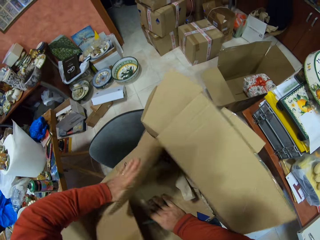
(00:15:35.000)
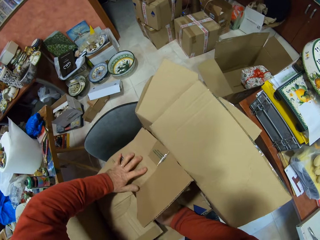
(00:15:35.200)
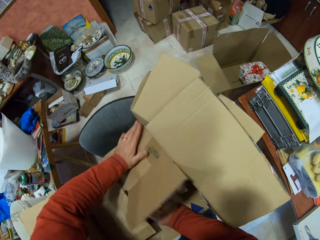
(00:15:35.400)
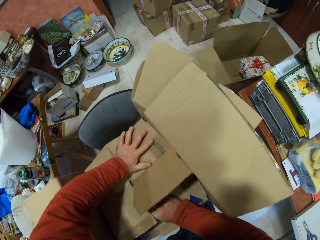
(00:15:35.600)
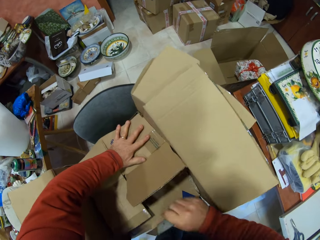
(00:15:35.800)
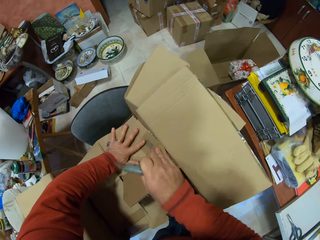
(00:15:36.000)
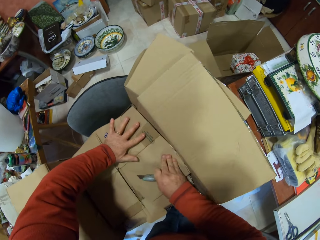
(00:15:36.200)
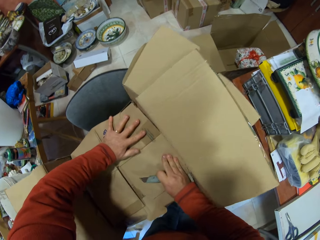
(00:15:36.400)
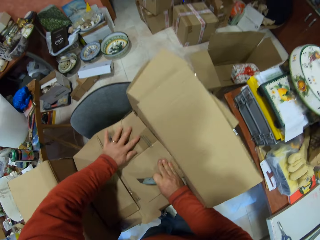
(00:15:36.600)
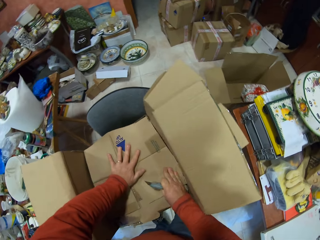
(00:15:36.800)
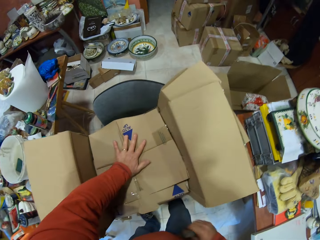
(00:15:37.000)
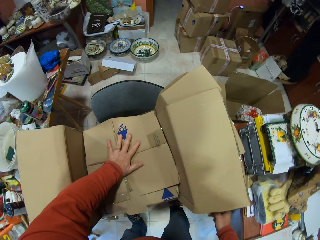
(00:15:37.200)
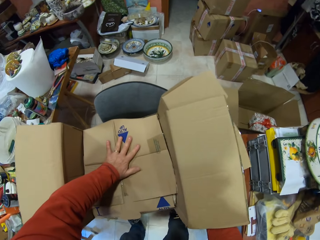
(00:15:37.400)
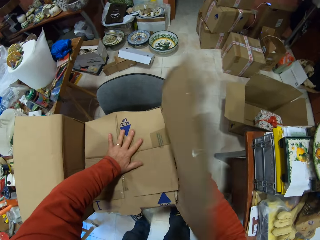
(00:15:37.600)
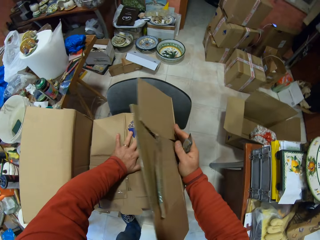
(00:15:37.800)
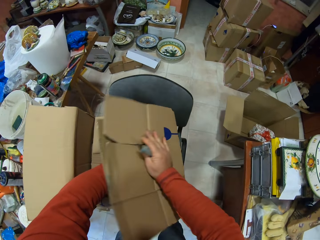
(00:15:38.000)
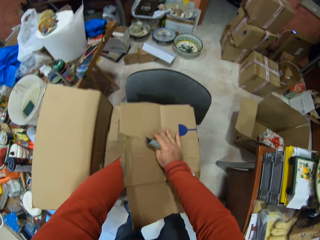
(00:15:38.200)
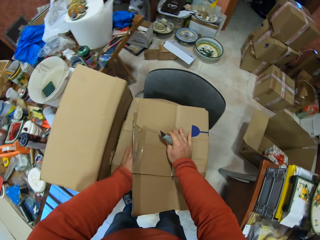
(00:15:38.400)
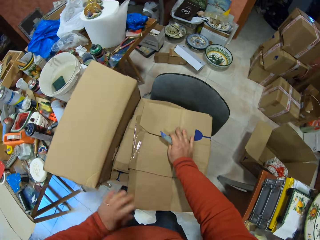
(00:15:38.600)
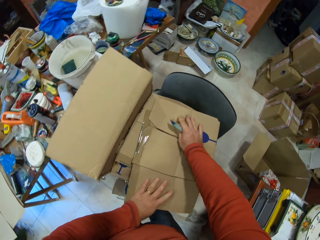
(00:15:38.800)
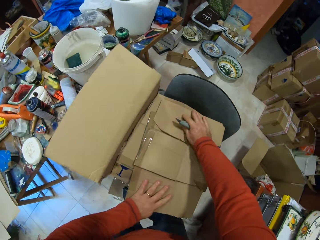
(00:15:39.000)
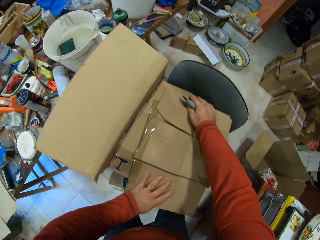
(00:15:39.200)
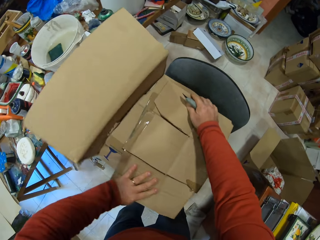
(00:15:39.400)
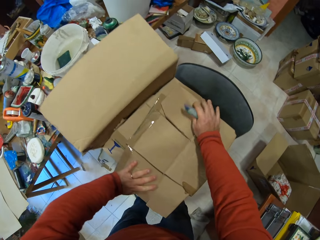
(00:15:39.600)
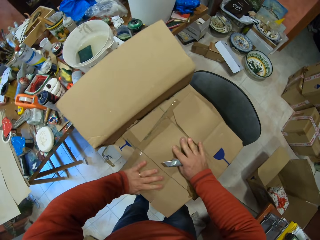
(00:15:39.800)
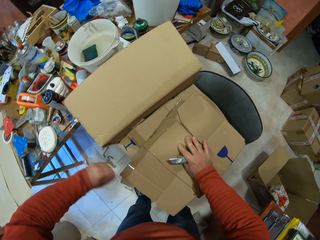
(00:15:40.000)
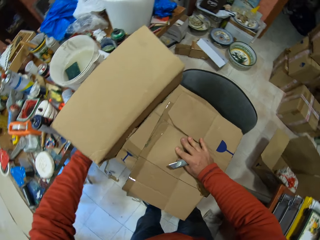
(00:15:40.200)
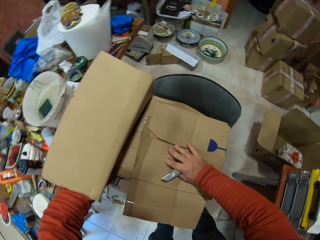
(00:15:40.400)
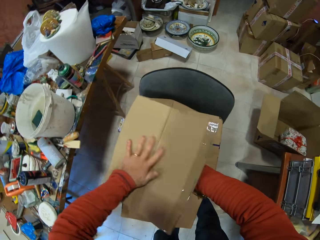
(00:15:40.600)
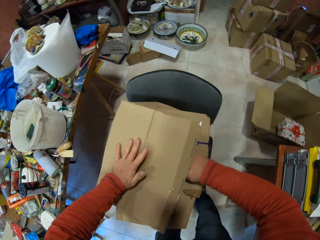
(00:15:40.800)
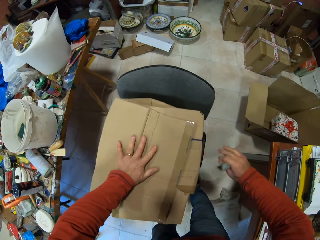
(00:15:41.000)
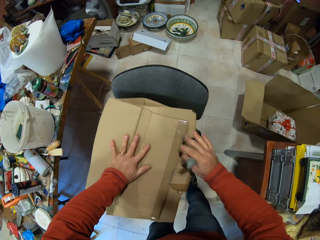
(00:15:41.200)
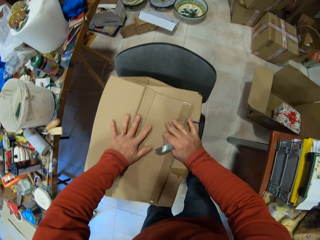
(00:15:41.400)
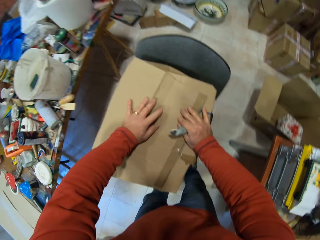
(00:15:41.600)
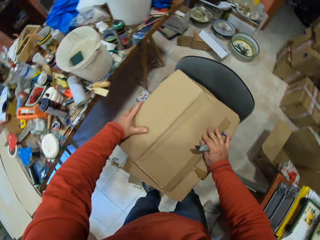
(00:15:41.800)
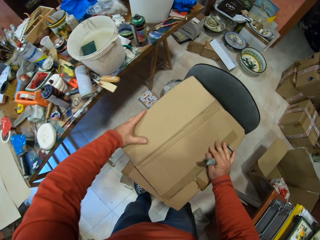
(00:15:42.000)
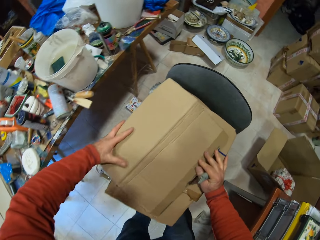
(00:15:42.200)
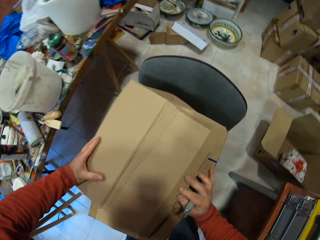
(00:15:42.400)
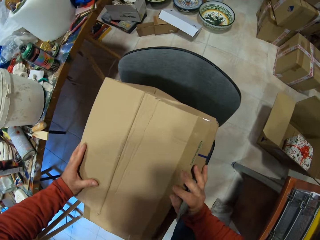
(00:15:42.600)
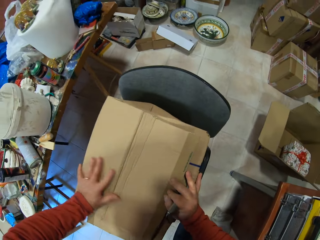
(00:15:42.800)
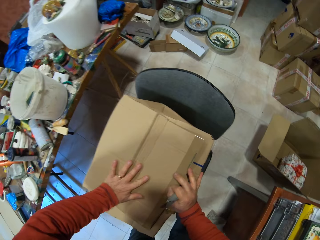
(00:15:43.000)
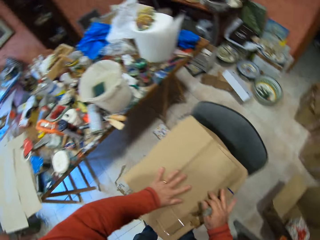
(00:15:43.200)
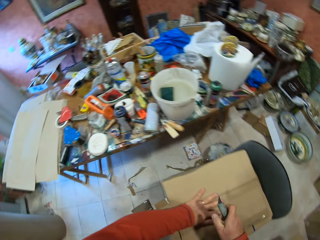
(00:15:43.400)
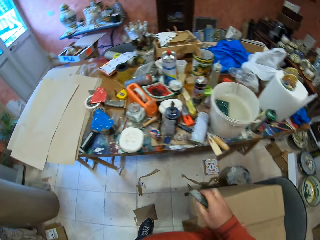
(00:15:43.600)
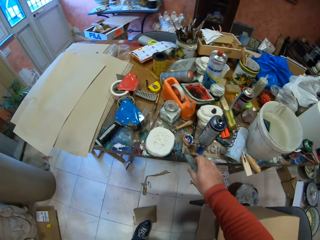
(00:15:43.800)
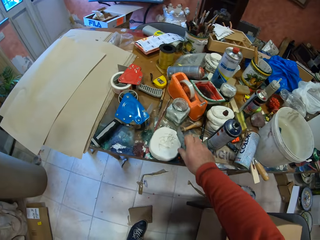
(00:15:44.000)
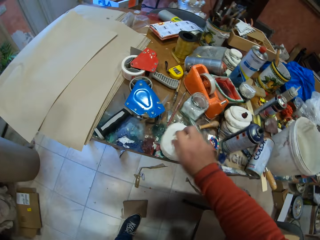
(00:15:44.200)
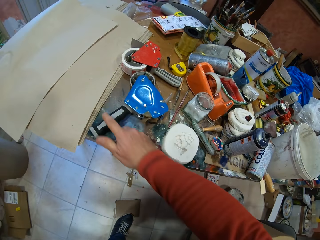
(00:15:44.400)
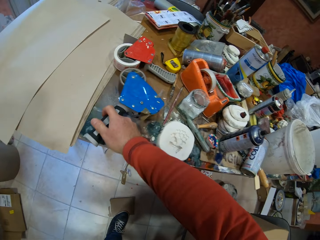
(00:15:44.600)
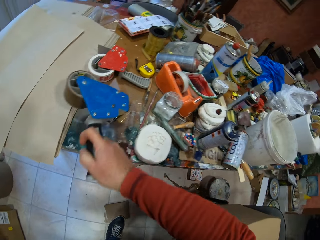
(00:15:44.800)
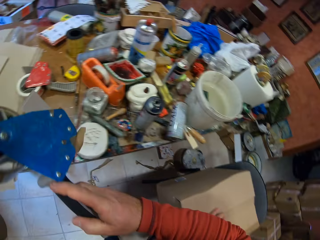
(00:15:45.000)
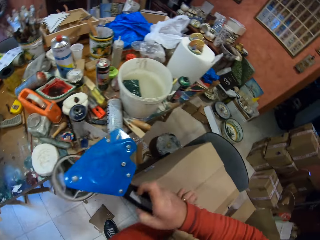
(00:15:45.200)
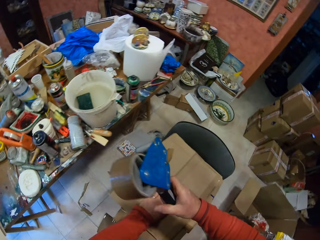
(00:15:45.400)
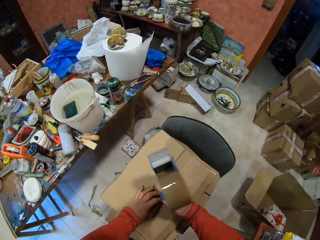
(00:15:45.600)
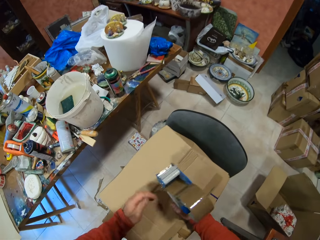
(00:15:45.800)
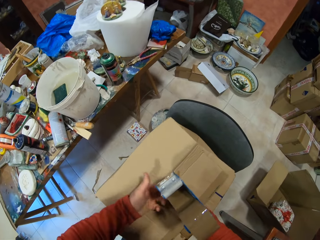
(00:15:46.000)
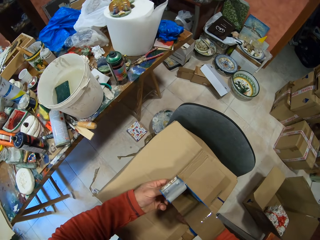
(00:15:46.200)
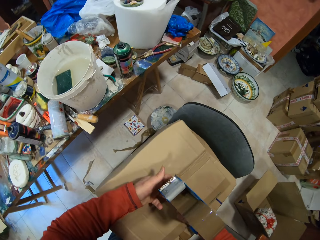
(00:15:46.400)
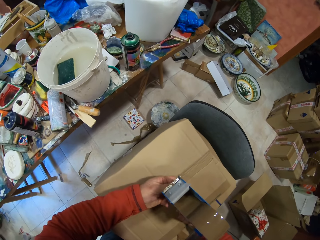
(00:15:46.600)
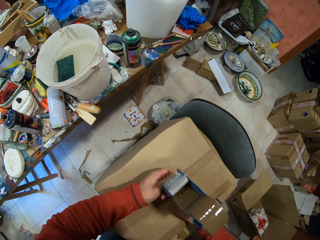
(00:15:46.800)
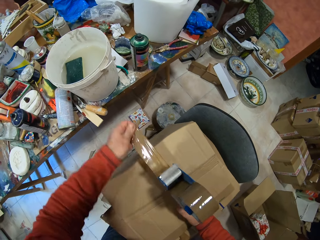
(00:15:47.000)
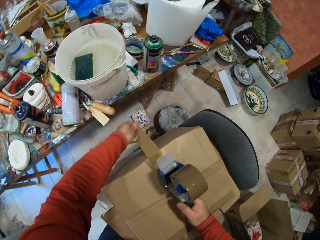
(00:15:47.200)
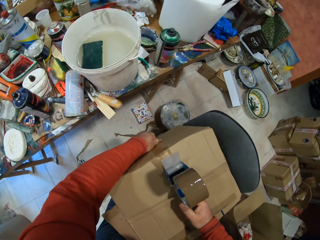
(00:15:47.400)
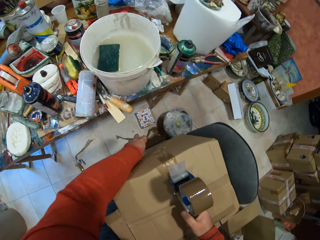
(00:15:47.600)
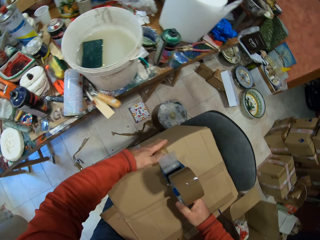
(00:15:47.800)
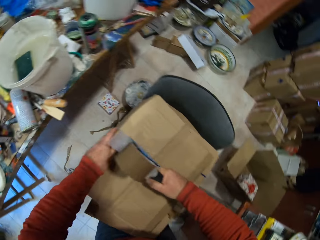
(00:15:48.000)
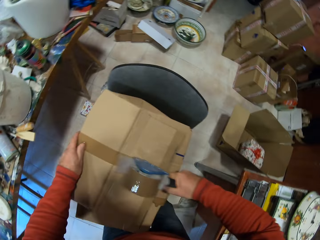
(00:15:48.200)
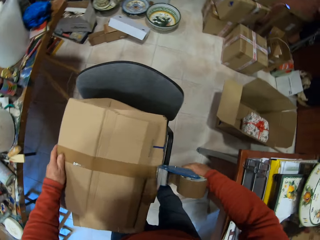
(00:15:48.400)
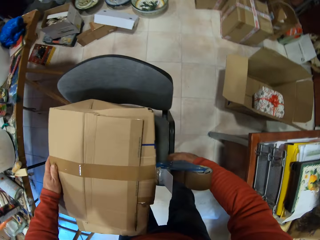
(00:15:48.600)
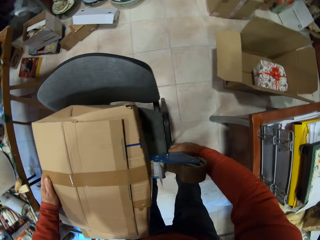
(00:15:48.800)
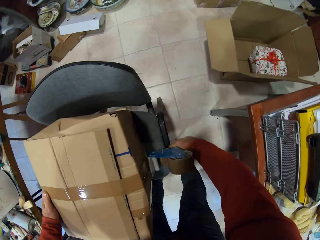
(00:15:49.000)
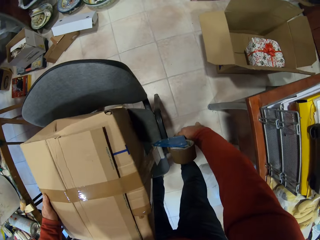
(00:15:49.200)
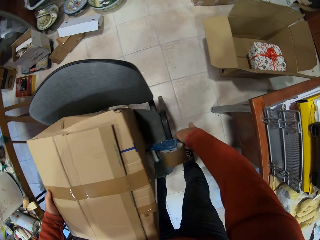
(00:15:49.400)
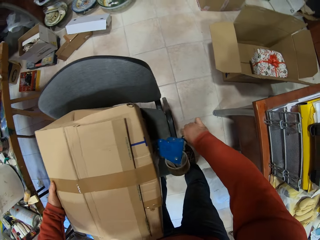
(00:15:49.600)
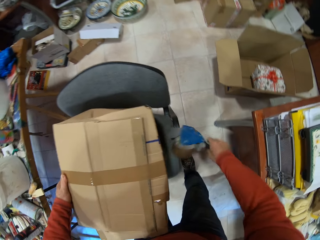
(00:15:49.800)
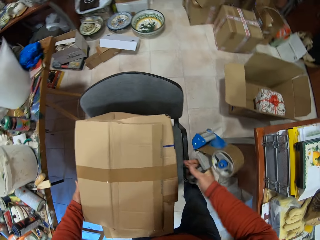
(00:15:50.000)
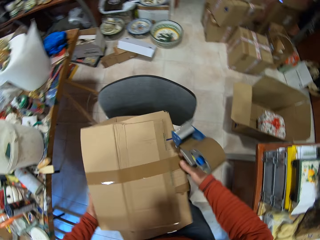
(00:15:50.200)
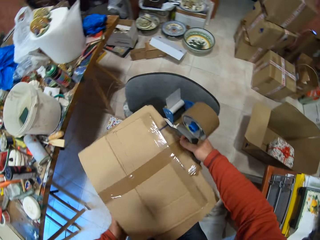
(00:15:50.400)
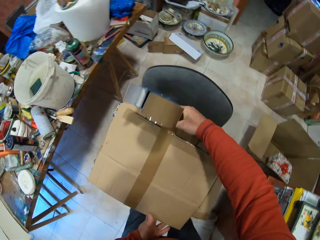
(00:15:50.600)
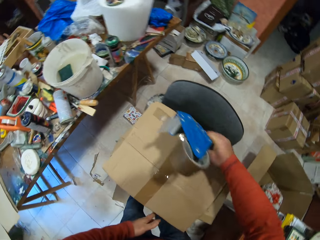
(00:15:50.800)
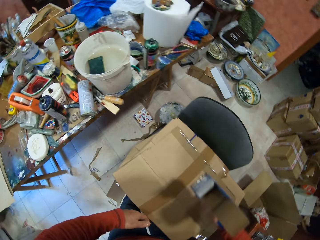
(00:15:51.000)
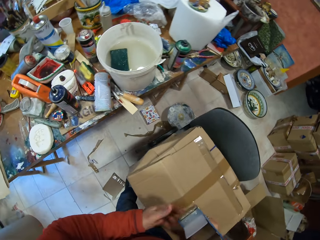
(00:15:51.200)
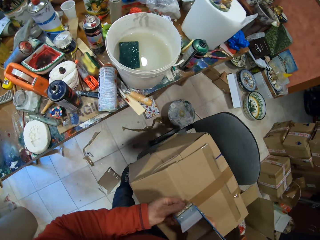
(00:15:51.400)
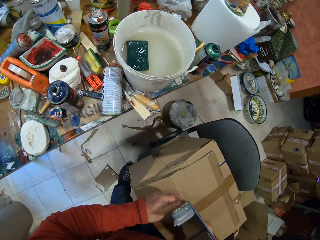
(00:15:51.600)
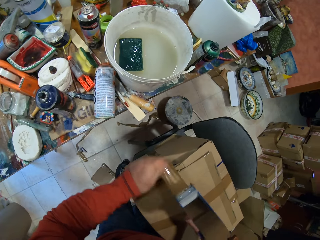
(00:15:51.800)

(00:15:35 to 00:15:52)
The camera wearer folds the box. They fold the box repeatedly. They put the utility knife on the table. They pick up the handheld tape dispenser on the table. They put the sellotape on the box with the hand sellotape.

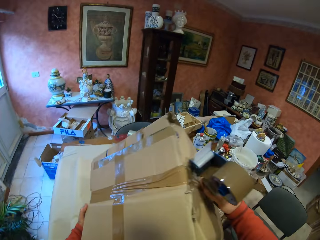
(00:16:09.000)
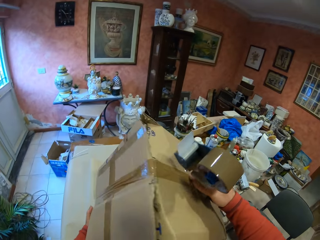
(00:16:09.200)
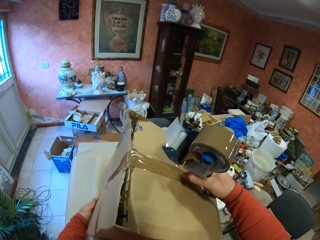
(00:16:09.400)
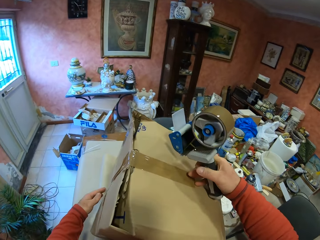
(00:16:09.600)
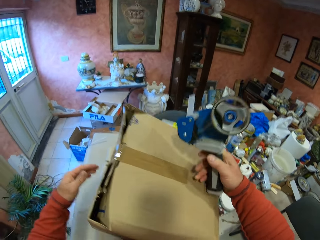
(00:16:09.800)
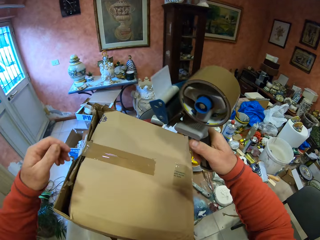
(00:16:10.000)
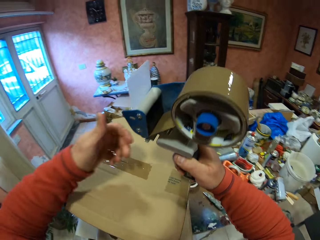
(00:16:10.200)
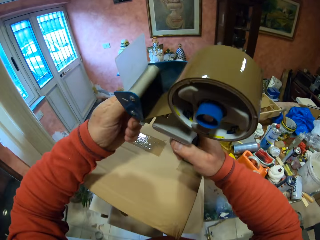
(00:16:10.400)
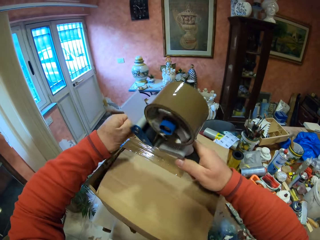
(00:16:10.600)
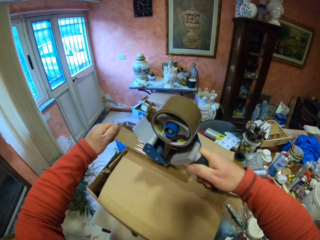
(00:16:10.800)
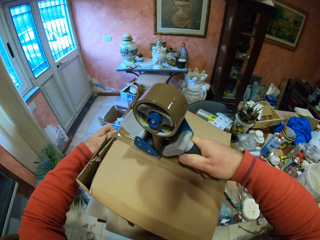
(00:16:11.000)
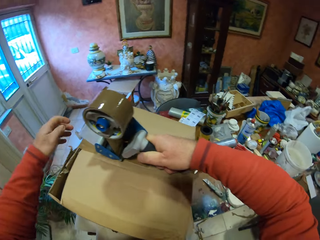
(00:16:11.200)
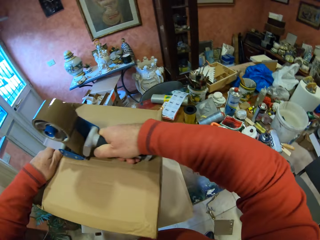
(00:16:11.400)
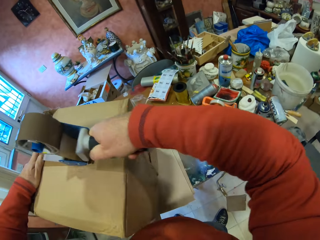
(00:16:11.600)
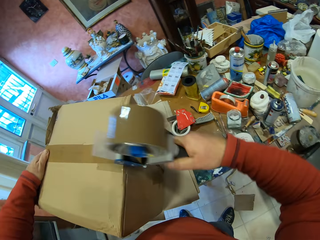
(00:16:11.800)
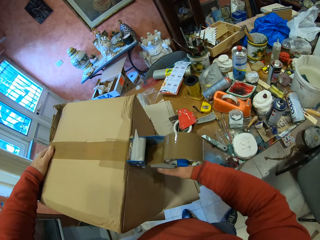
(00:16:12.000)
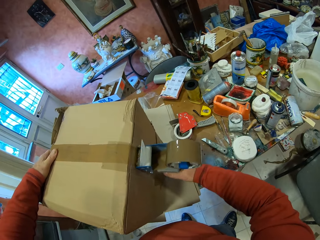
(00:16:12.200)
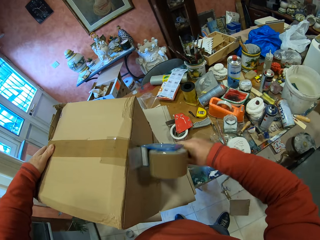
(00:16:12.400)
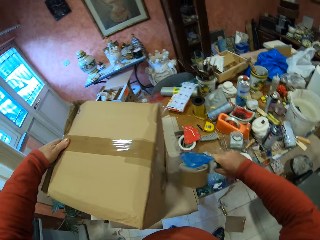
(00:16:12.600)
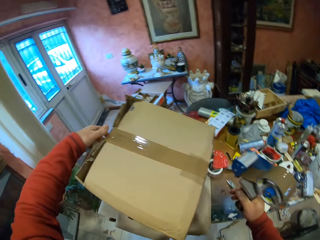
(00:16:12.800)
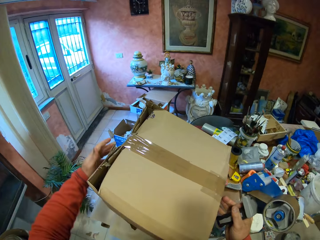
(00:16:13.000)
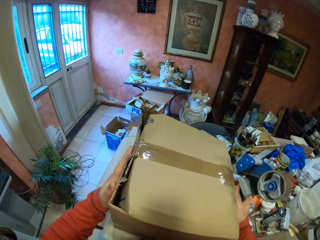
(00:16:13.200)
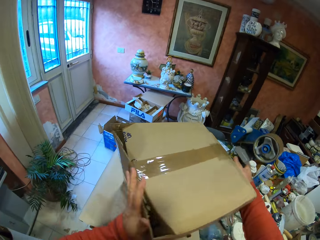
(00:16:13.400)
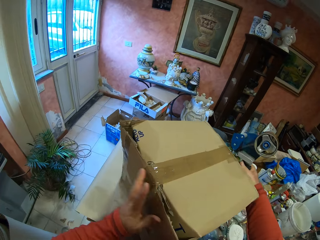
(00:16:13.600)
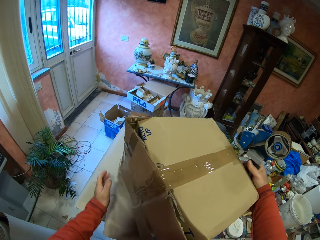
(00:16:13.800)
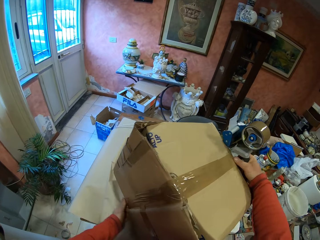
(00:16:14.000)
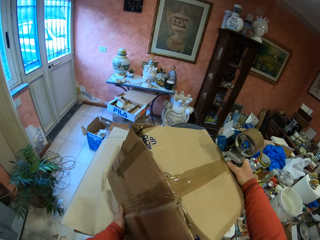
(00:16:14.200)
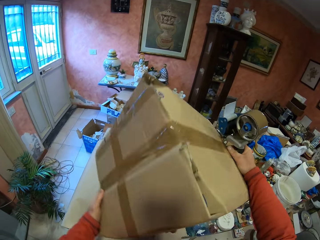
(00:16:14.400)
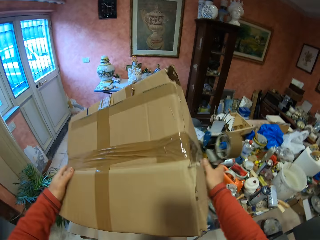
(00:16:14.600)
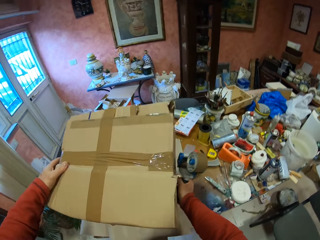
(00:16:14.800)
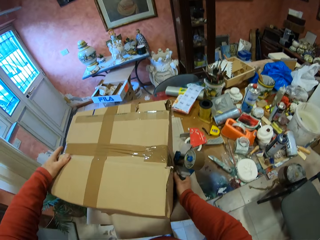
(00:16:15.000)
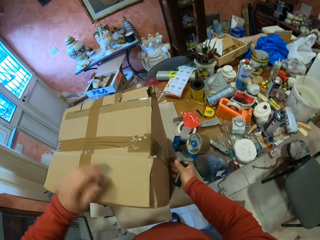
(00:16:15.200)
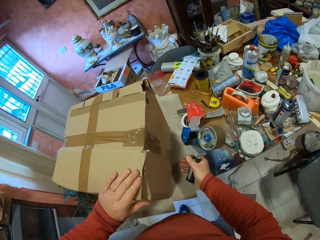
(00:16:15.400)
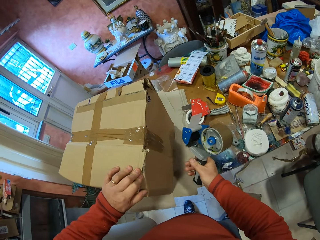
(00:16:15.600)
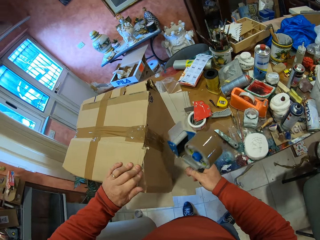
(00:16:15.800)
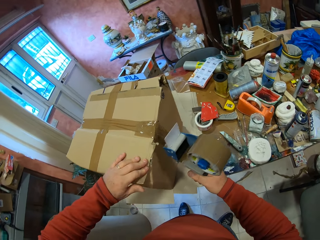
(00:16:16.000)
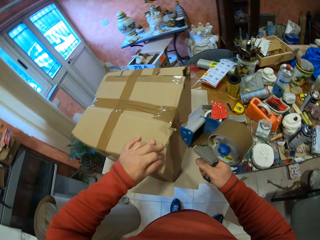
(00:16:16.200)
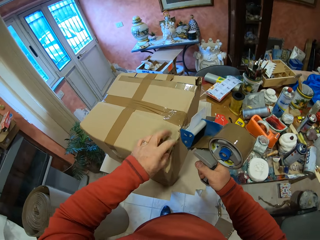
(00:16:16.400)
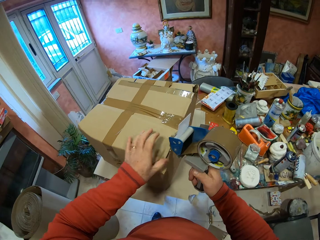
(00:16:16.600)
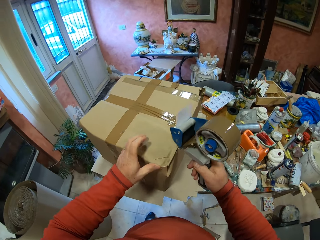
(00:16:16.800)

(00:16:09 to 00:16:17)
The camera wearer puts the sellotape on the box with the hand sellotape. They place the carton box on the table. They turn the carton box.
